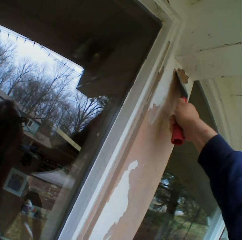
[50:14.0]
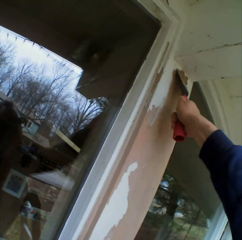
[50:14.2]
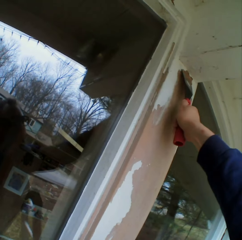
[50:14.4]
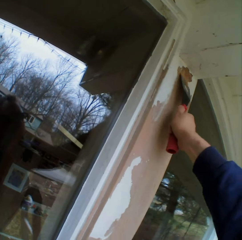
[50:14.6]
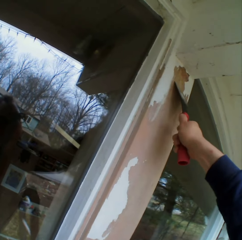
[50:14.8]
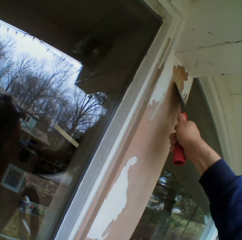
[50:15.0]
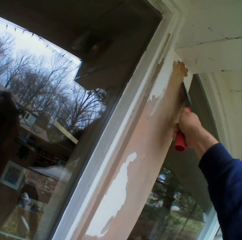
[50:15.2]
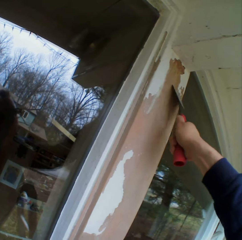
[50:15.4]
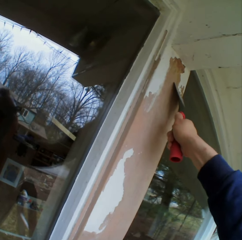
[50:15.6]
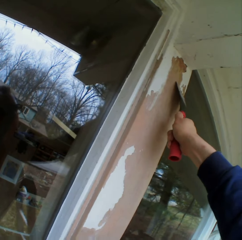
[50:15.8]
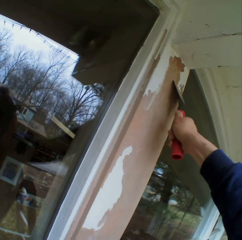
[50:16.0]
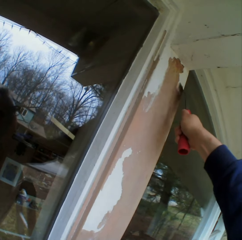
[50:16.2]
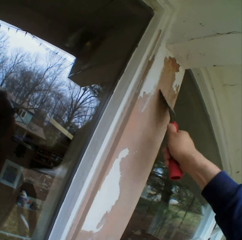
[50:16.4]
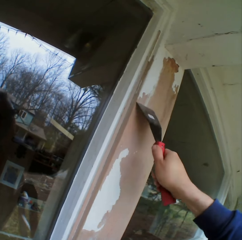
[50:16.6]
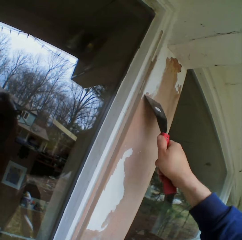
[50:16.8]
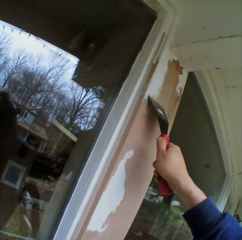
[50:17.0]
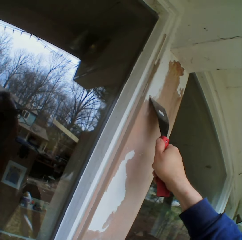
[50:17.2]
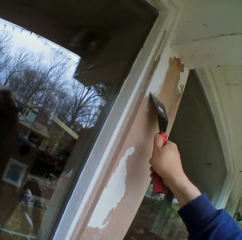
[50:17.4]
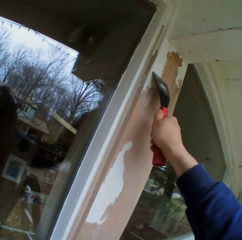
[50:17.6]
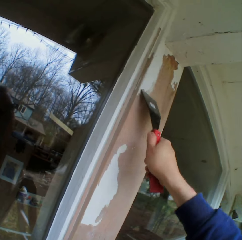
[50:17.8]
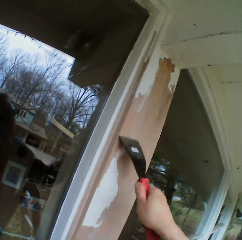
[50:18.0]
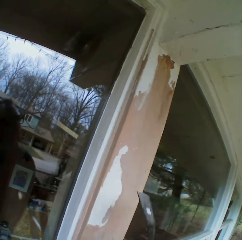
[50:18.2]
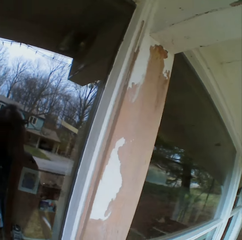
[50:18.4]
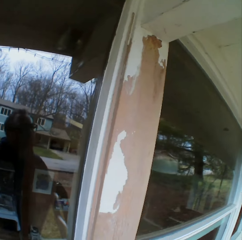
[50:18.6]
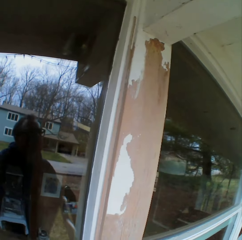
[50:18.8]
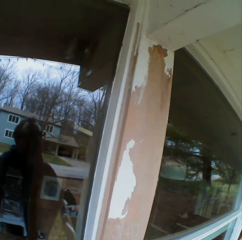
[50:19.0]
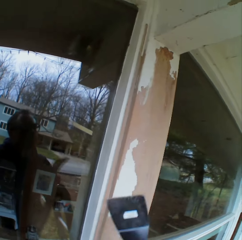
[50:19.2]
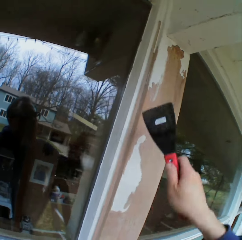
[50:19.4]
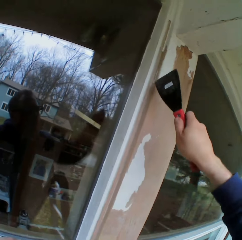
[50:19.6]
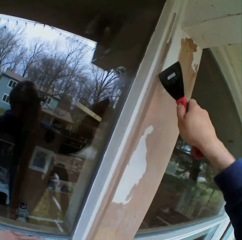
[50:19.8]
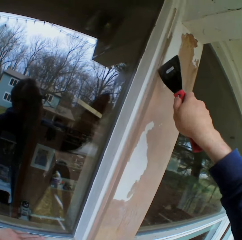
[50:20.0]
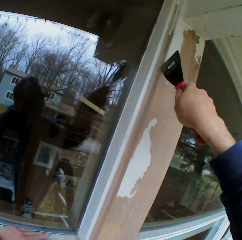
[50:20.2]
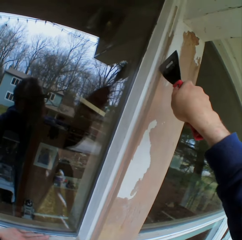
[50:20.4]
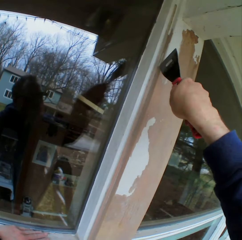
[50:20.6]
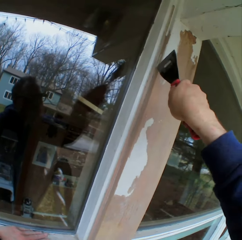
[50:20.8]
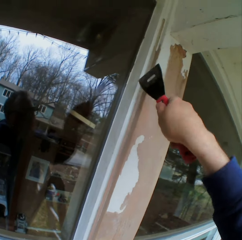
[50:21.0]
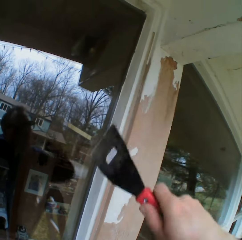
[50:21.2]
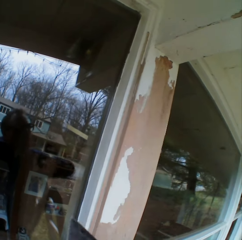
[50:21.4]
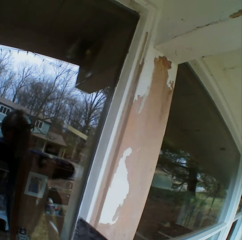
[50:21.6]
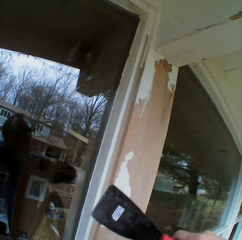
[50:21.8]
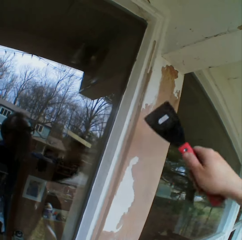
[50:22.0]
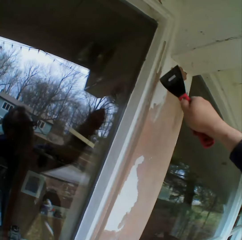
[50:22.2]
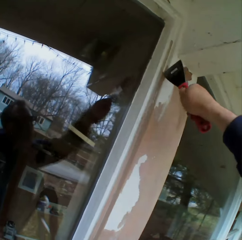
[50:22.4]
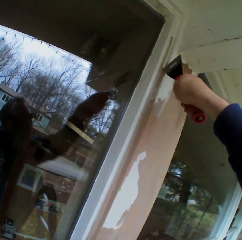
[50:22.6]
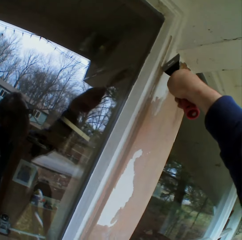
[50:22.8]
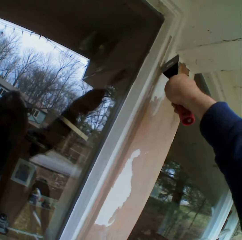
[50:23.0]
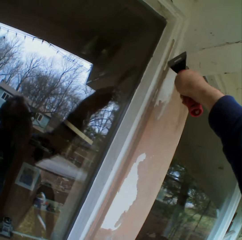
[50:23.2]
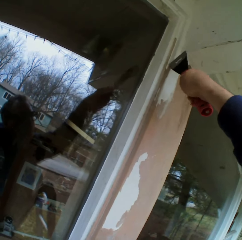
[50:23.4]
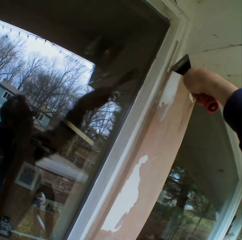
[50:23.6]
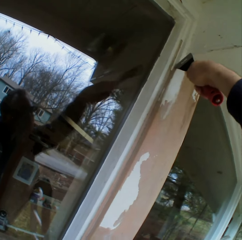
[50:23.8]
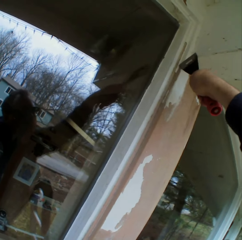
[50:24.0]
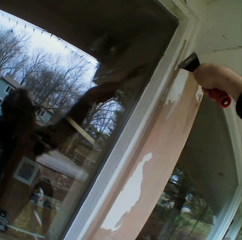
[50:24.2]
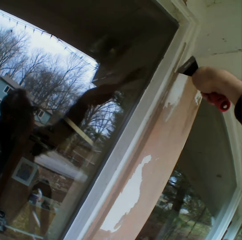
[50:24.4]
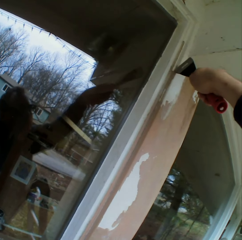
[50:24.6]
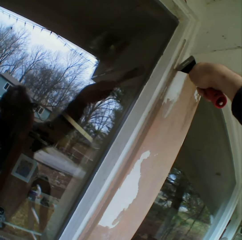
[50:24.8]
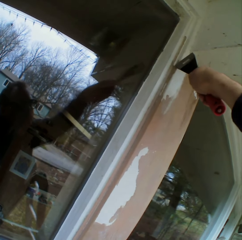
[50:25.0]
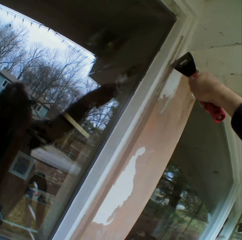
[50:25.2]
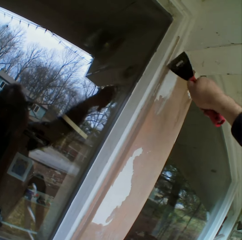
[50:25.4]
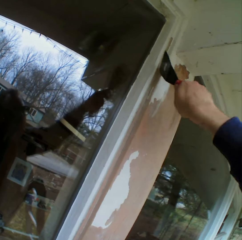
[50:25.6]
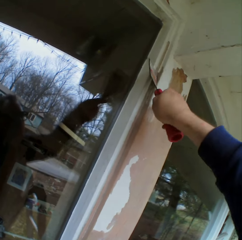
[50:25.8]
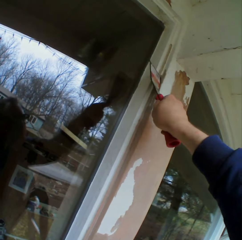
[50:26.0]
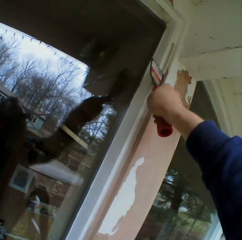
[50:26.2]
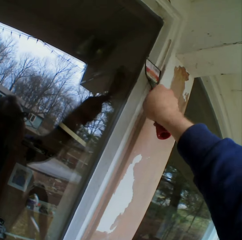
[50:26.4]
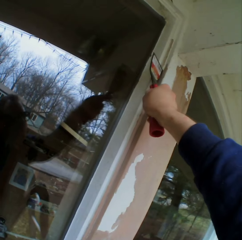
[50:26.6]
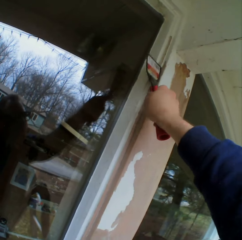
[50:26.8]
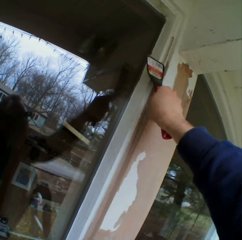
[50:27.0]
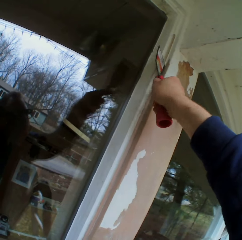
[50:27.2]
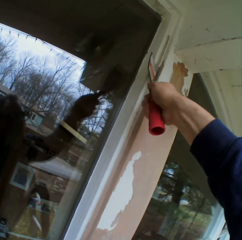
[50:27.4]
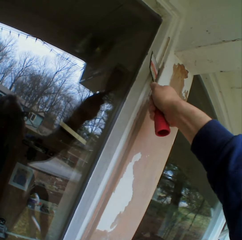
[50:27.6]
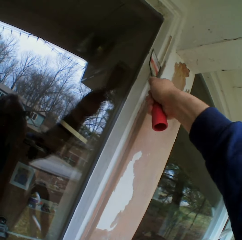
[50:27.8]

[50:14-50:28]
The camera wearer removes the paints on the wooden bar with a chisel.

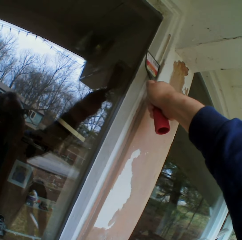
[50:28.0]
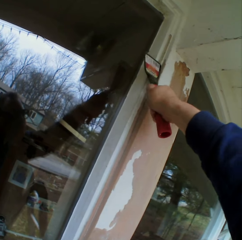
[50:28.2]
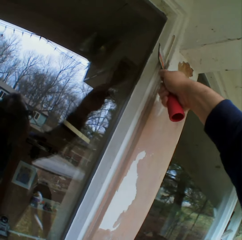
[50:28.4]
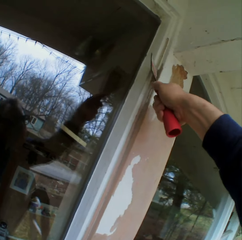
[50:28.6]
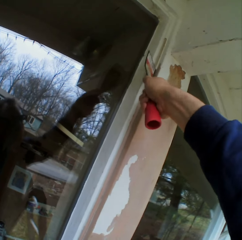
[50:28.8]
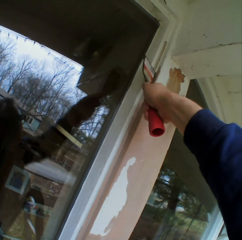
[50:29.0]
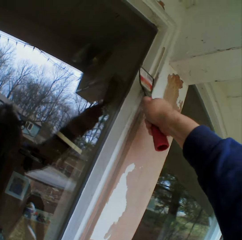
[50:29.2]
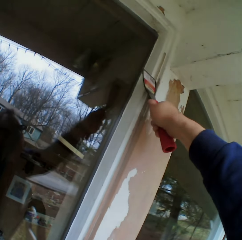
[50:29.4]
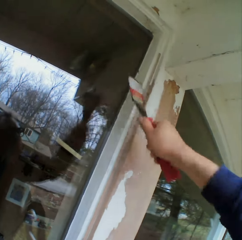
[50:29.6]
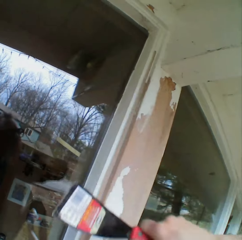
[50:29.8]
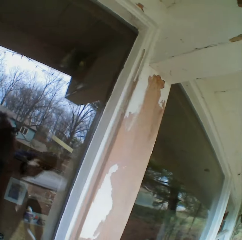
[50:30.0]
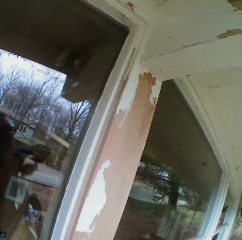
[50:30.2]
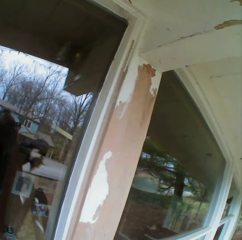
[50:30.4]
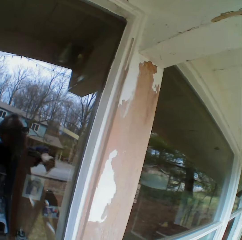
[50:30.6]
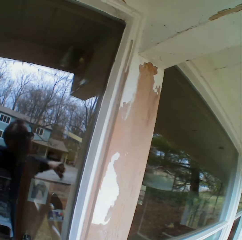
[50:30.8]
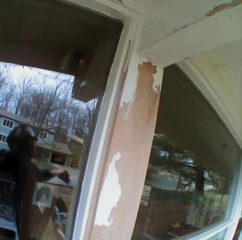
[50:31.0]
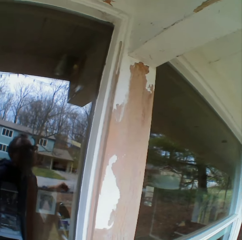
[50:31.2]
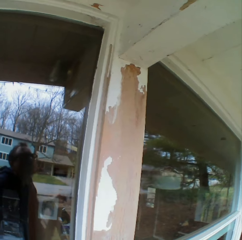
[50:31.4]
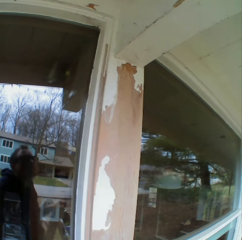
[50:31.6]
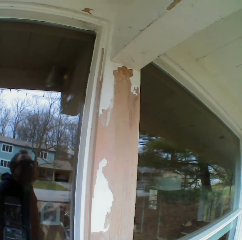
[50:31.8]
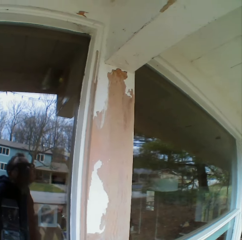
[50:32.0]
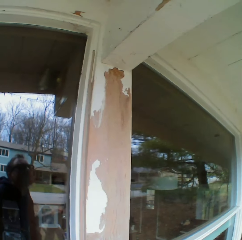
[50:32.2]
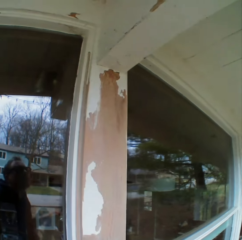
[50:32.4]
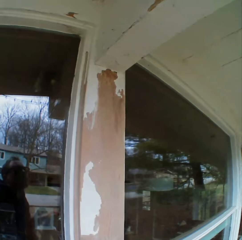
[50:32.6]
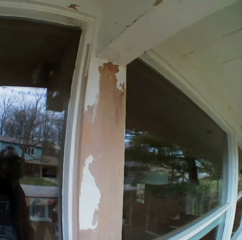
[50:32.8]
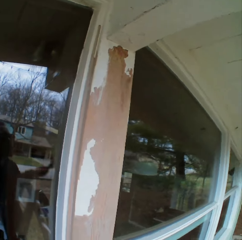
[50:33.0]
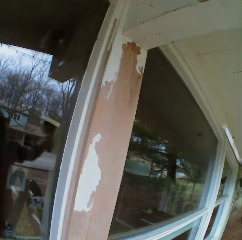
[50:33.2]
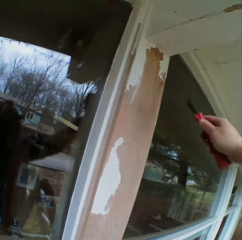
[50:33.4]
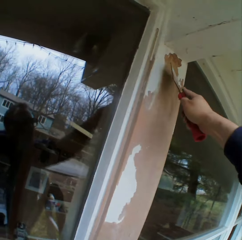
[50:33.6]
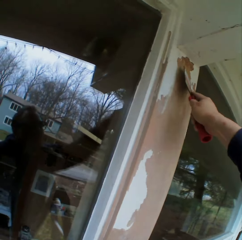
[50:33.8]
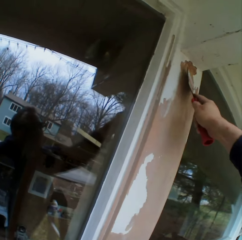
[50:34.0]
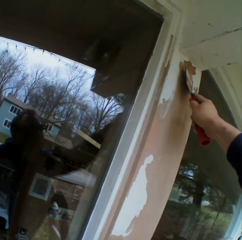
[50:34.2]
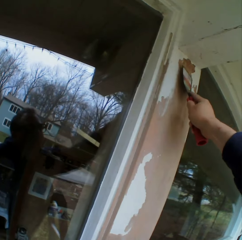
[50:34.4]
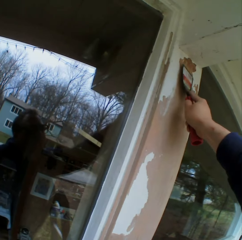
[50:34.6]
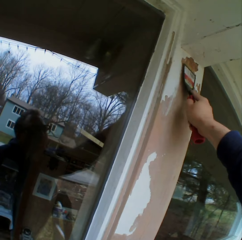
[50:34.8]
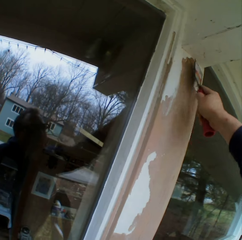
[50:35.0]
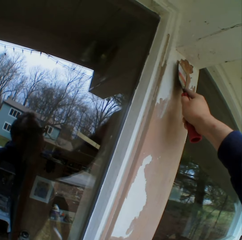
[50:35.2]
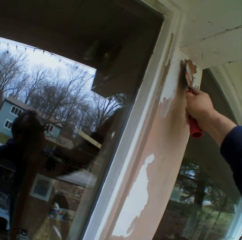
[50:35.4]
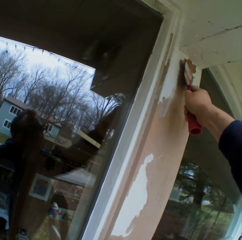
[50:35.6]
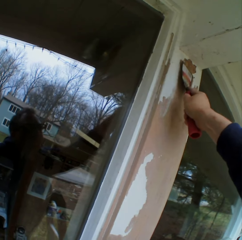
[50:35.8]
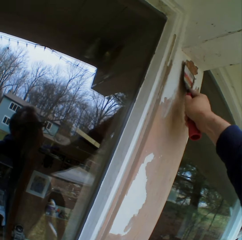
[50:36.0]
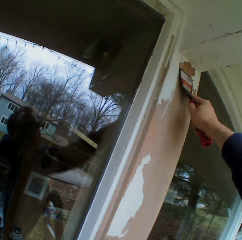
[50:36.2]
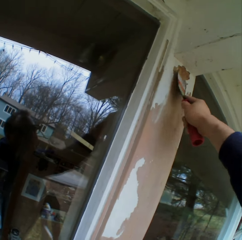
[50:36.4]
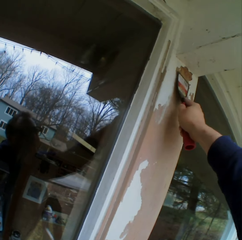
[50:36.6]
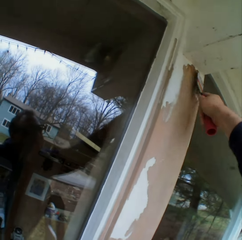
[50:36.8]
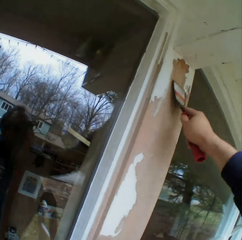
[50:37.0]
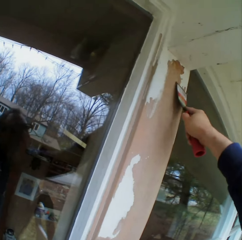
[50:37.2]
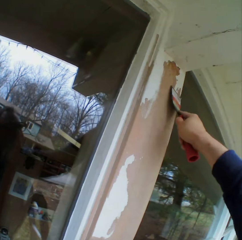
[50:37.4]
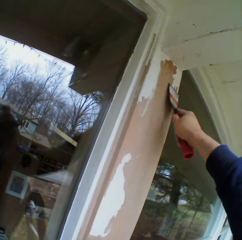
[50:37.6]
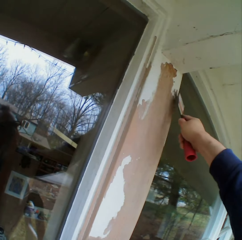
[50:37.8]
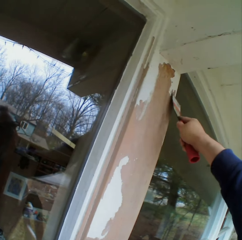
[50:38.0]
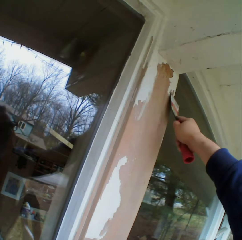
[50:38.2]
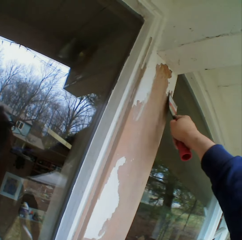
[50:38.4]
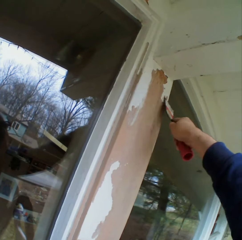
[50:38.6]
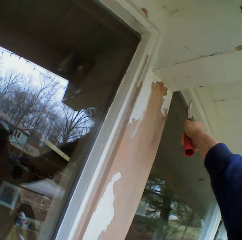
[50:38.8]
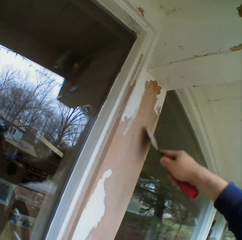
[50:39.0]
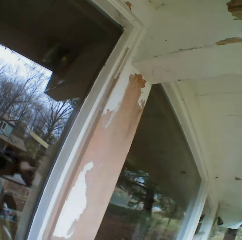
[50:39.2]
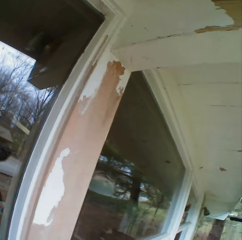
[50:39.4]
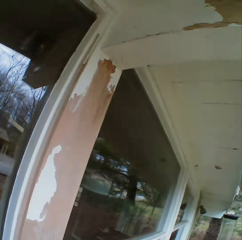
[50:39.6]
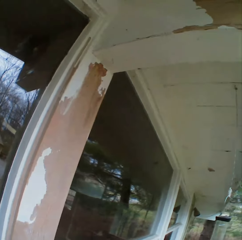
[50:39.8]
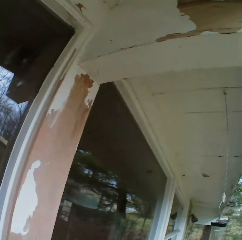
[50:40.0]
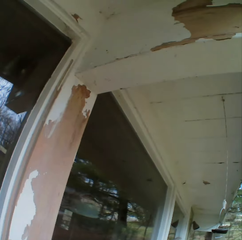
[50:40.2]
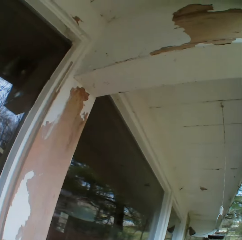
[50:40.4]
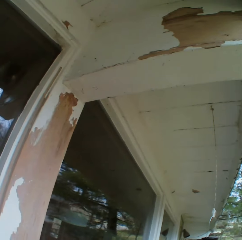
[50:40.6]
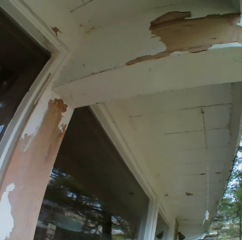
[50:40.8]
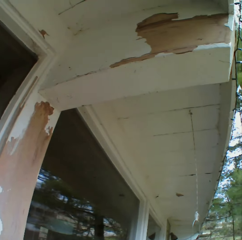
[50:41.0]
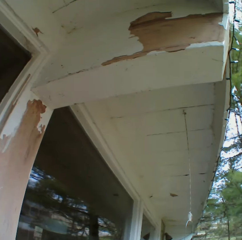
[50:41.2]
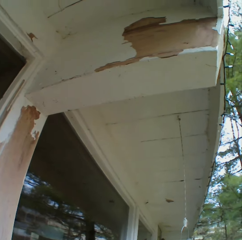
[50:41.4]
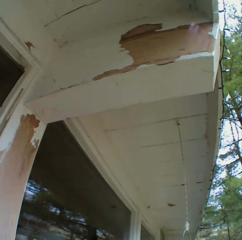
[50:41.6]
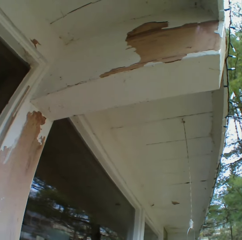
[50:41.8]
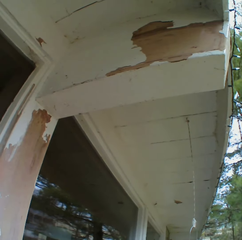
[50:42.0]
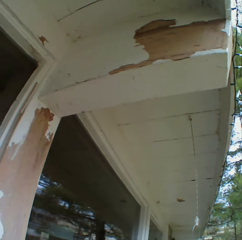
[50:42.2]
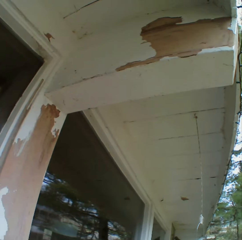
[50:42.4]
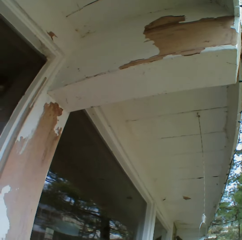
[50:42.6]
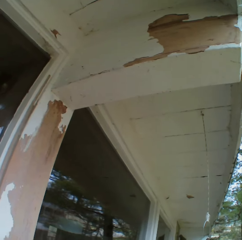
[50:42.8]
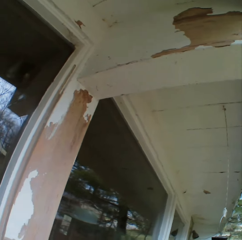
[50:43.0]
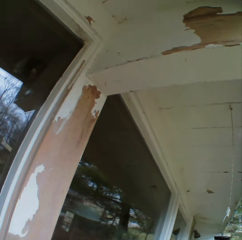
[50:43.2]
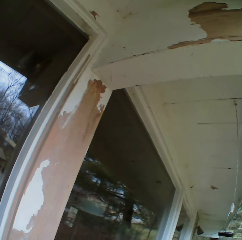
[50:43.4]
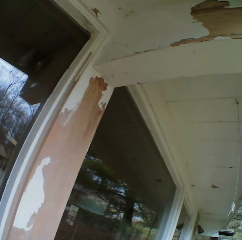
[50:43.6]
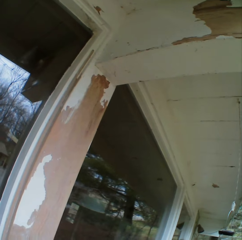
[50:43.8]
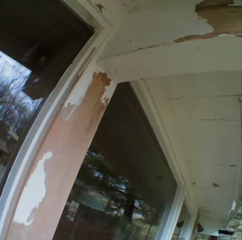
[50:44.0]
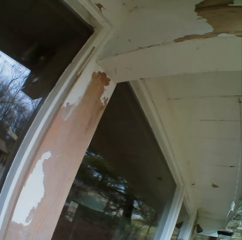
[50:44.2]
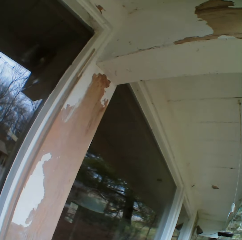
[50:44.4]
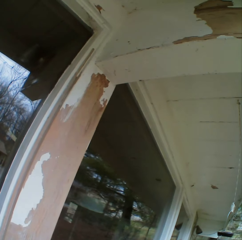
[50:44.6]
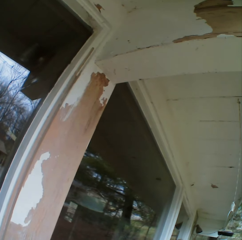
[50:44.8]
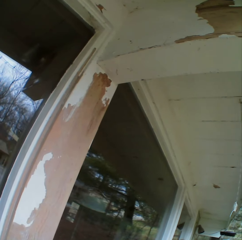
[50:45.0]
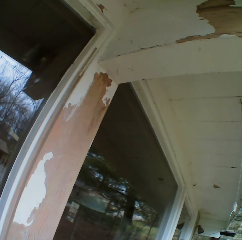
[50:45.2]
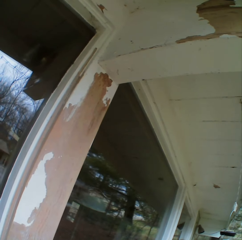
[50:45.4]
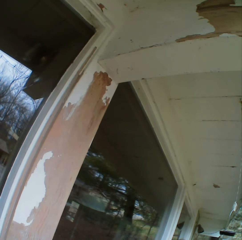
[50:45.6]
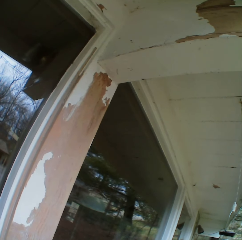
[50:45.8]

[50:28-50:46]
The camera wearer stares at the paints on the wooden bar. They remove the paints on the wooden bar with a chisel. They stare at the paints on the wooden bar.
